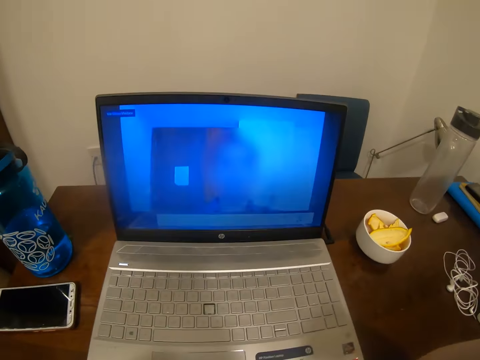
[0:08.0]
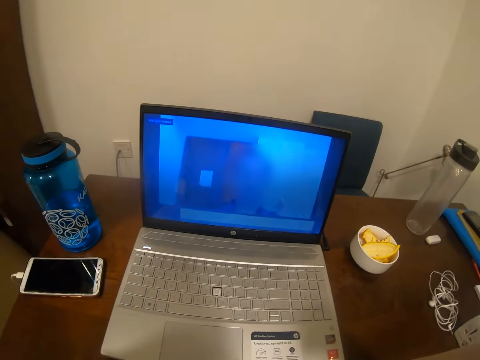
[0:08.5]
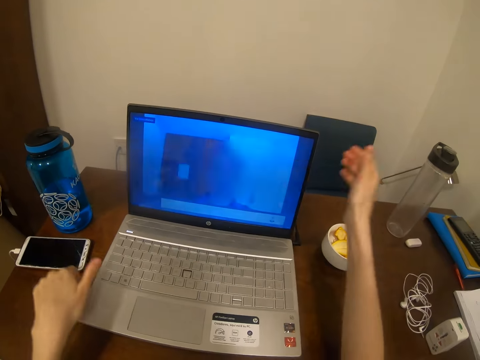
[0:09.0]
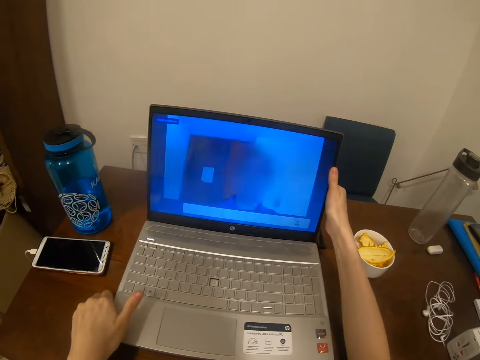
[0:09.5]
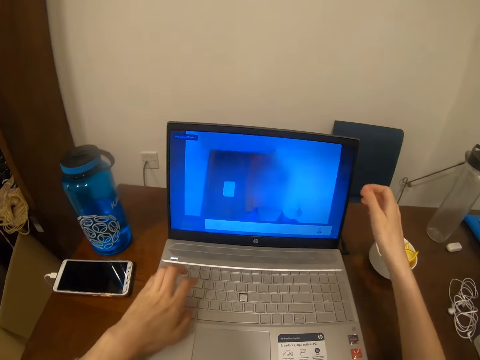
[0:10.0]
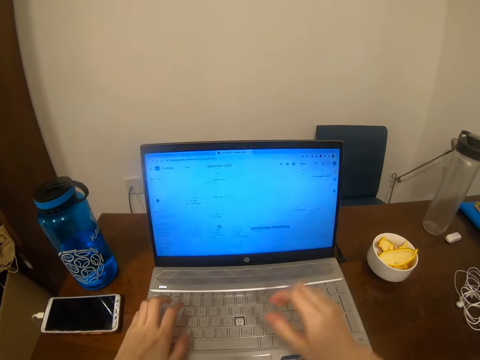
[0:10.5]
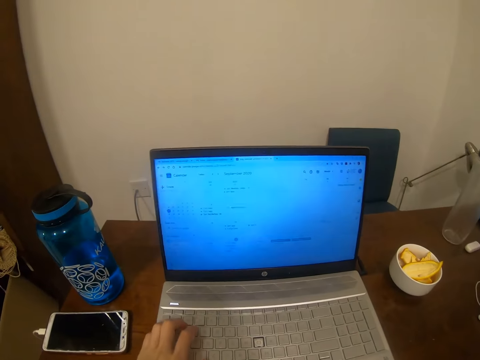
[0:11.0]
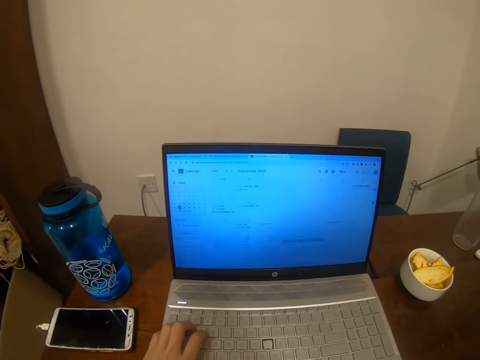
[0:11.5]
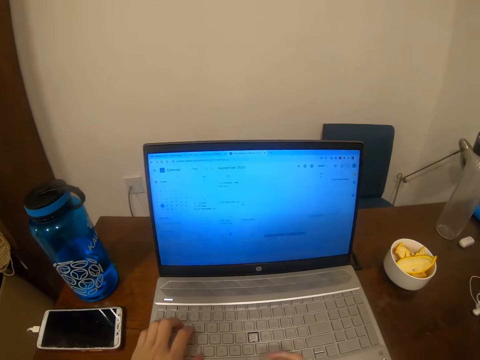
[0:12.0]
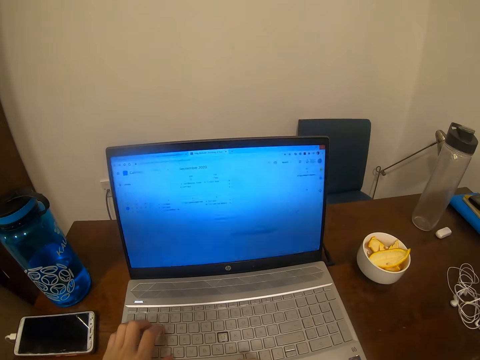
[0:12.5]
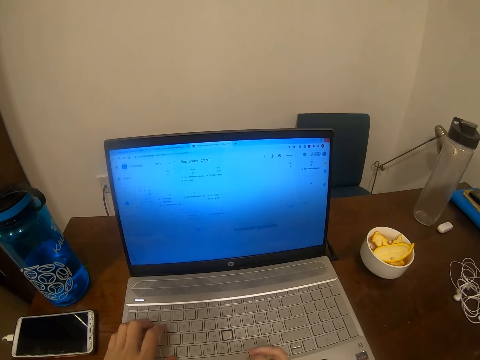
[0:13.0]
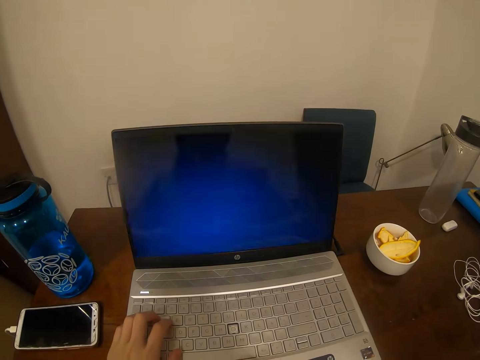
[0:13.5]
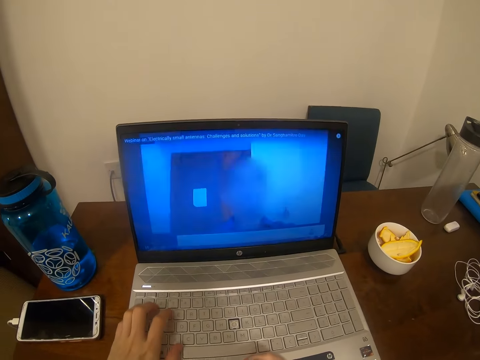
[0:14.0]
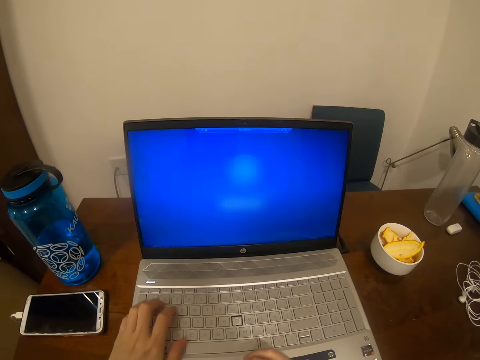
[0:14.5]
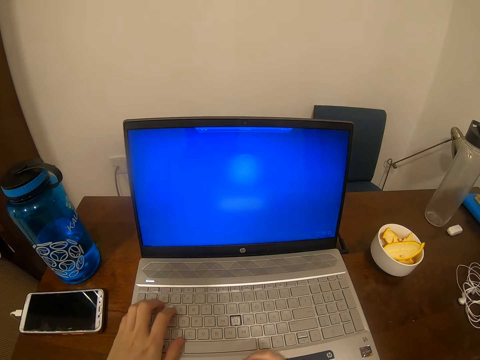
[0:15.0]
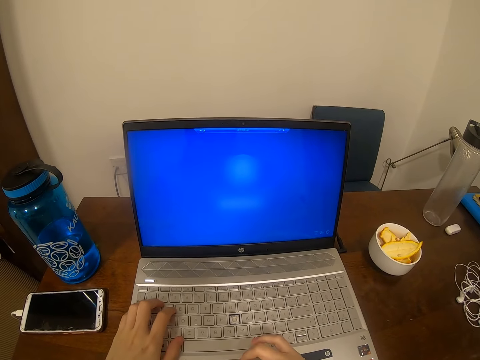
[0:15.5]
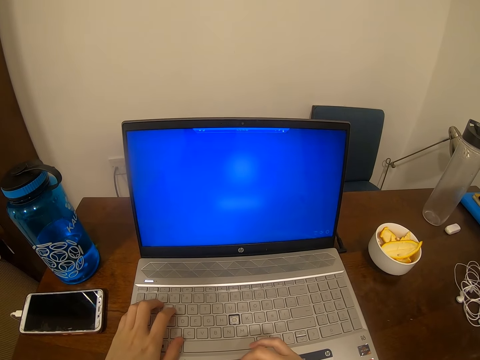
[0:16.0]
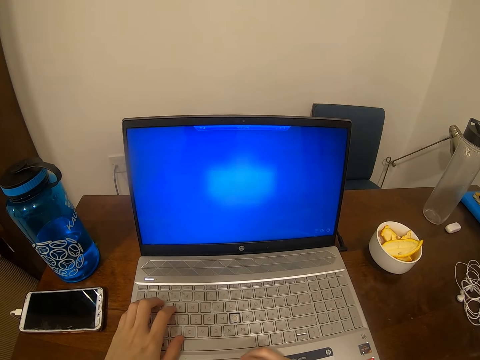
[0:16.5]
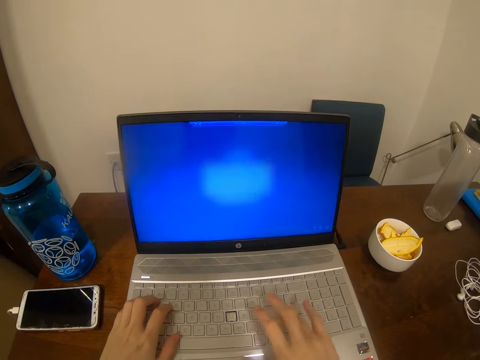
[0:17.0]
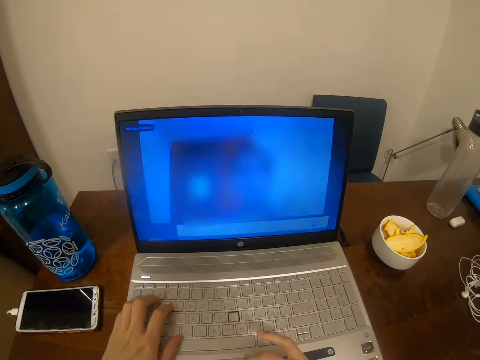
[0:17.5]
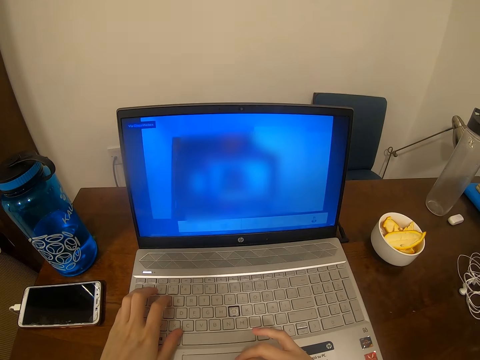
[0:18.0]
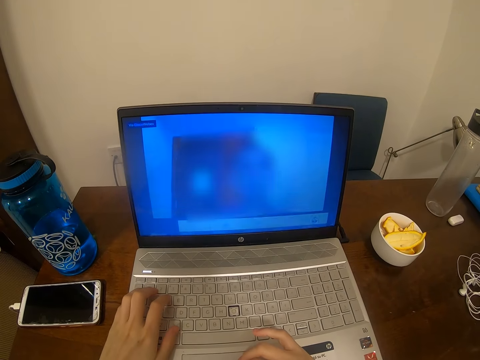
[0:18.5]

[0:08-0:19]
The camera wearer holds a laptop. They touch the laptop keyboard with the left hand. They press the keyboard with the right hand.

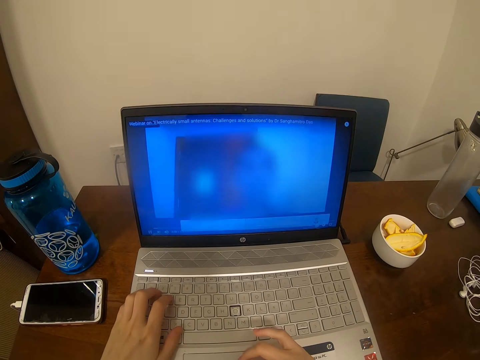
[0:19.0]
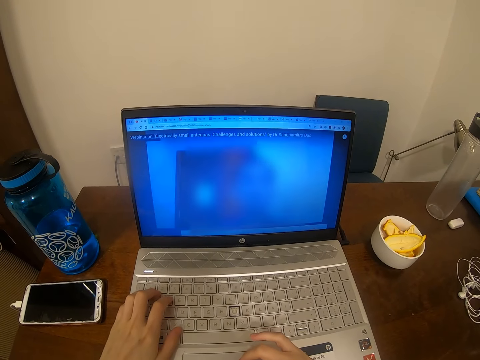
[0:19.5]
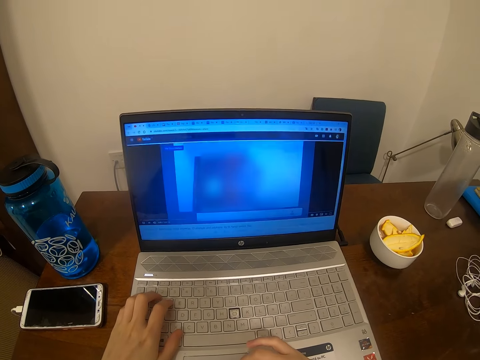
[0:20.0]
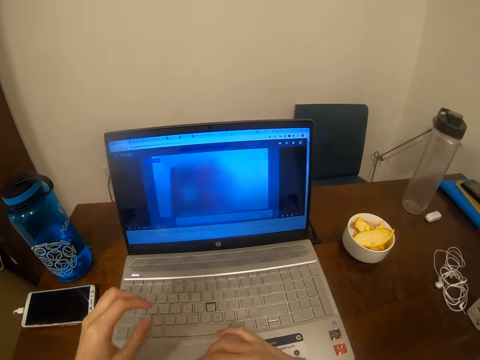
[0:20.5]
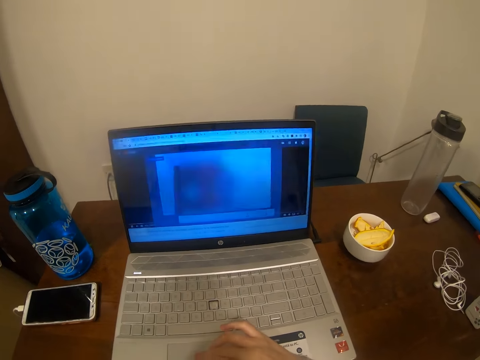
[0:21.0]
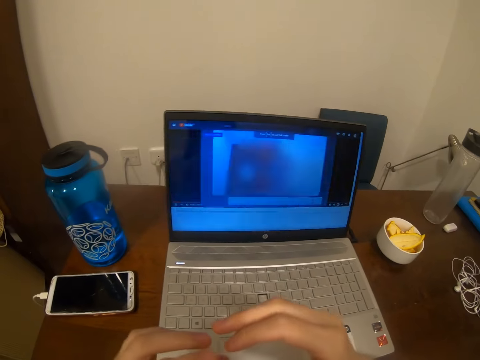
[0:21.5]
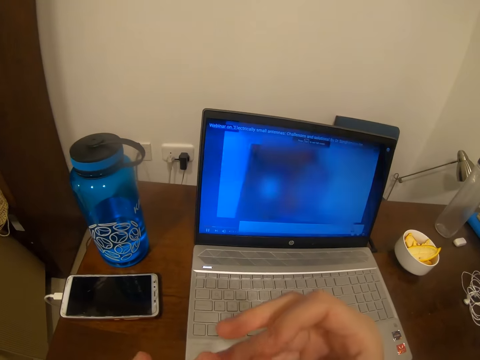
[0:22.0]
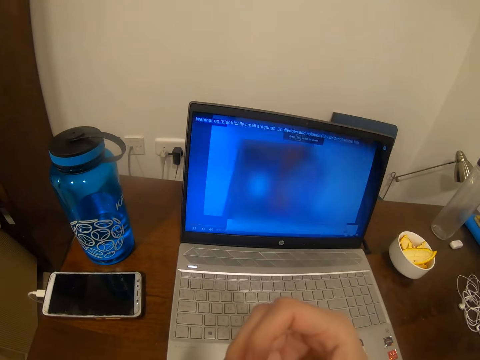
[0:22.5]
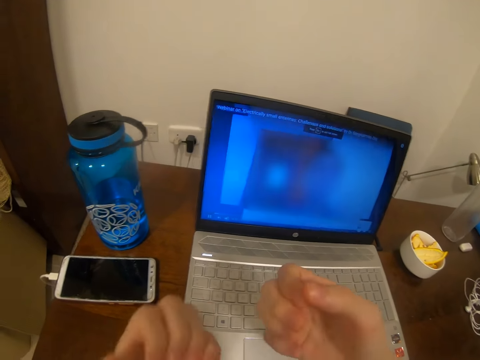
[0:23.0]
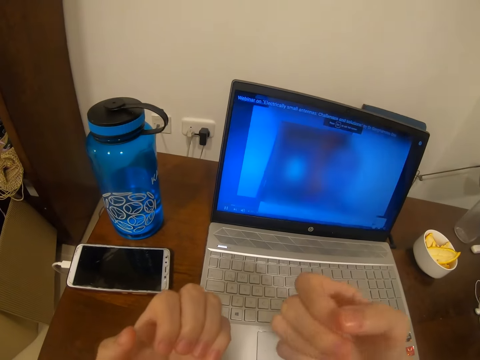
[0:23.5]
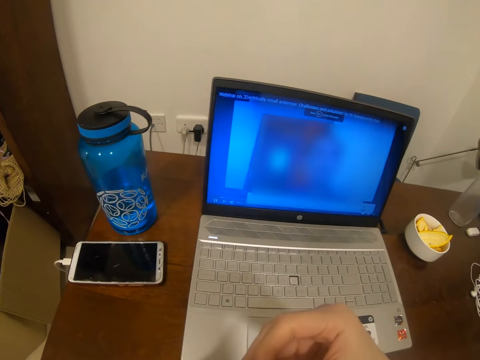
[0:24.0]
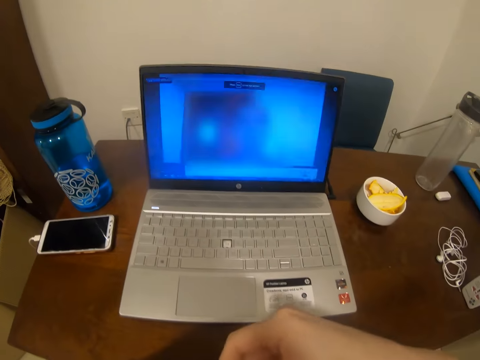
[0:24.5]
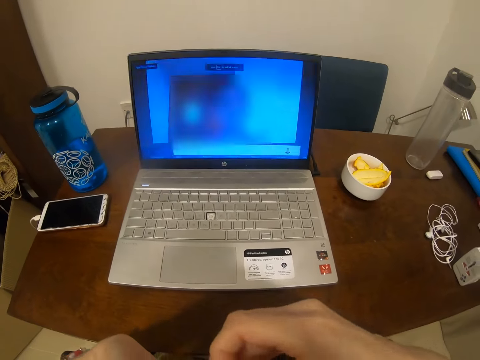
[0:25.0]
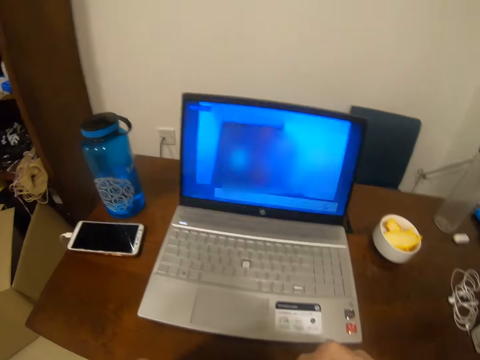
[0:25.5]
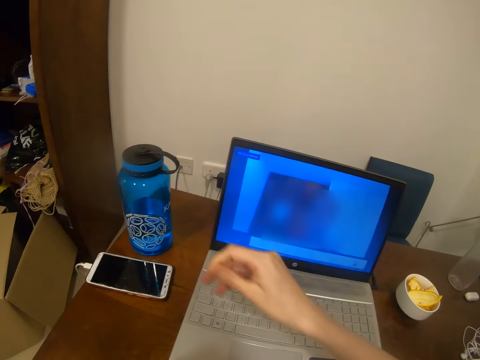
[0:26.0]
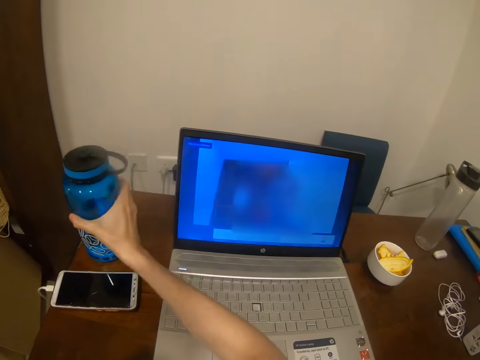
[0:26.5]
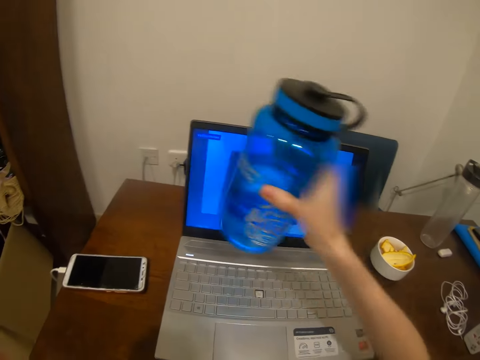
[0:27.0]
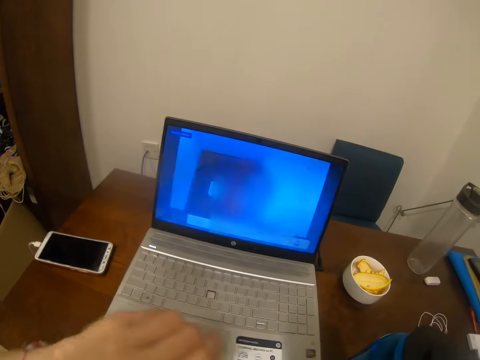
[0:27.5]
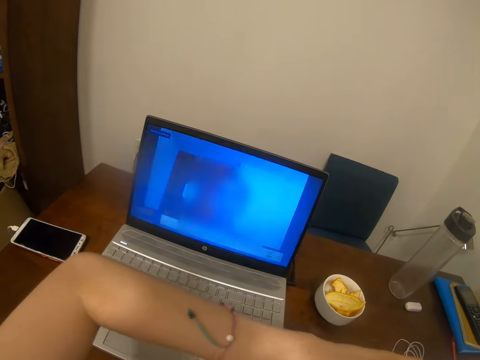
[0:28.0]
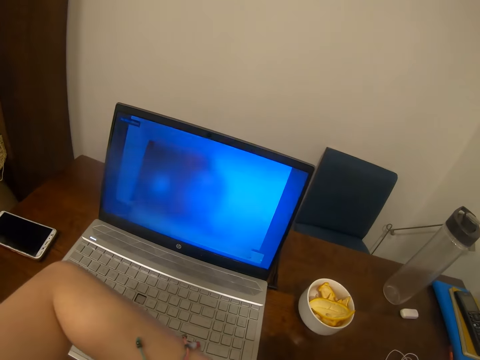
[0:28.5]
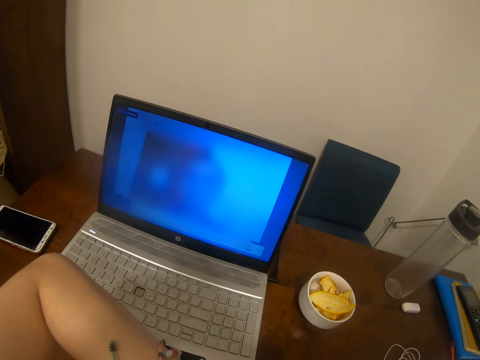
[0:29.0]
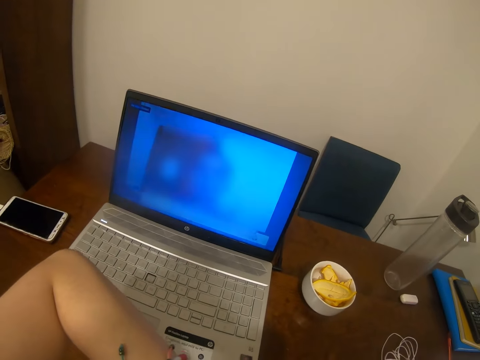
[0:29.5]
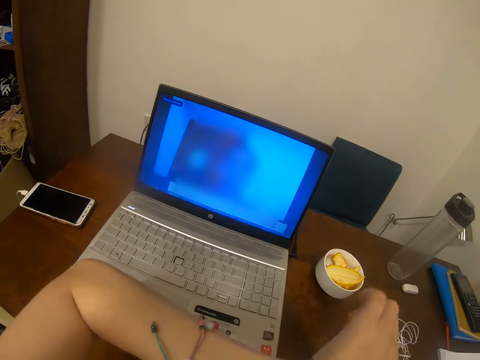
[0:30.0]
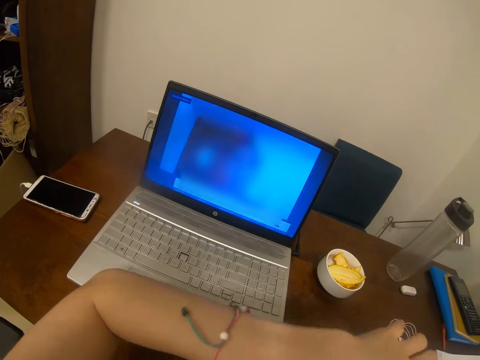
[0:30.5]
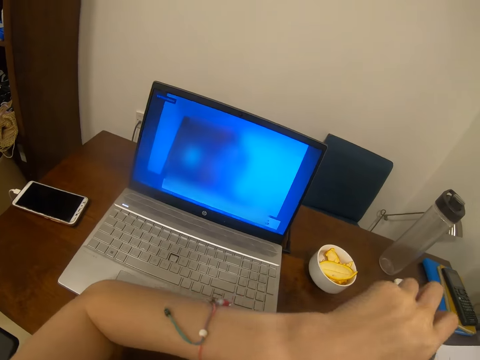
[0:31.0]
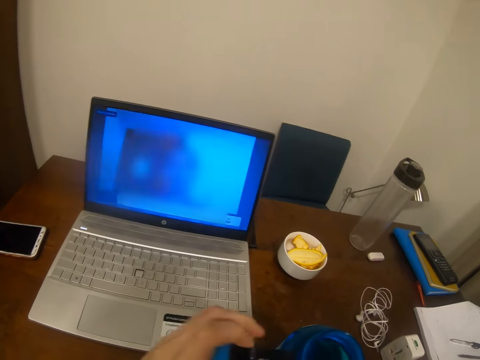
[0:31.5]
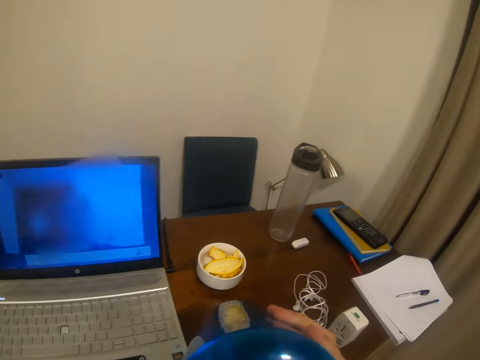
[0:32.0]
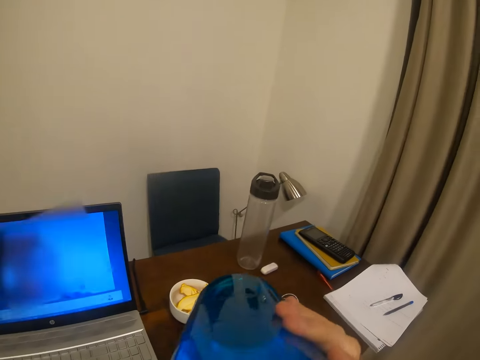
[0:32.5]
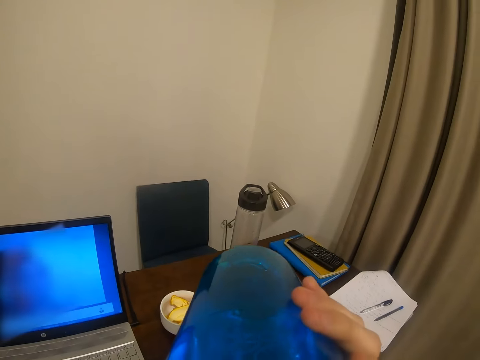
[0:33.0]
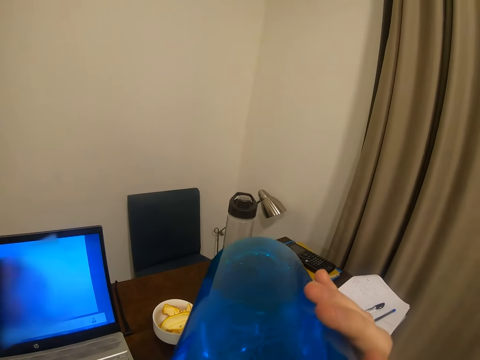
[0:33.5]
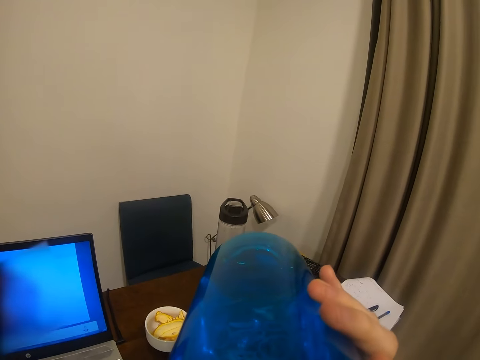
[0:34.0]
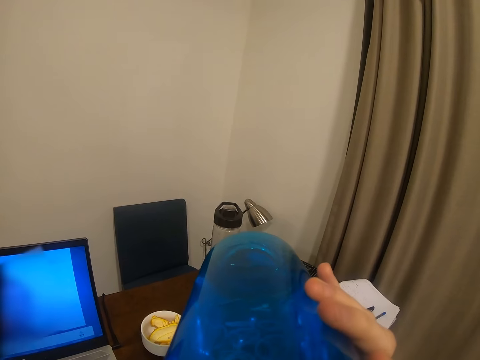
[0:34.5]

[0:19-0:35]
The camera wearer moves the left hand. They raise the right hand. They look at the nails. They pick up a water bottle with the right hand. They open the lid with the left hand. They drink water from the bottle.
